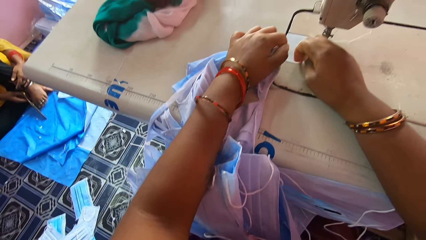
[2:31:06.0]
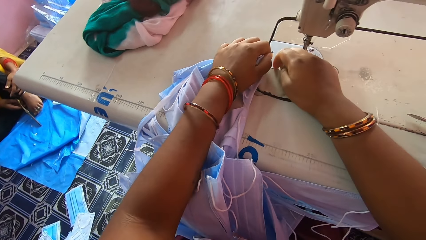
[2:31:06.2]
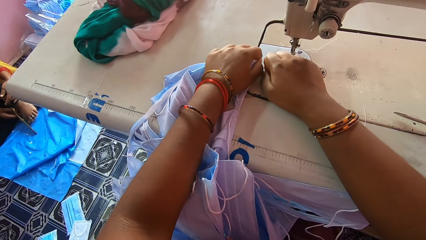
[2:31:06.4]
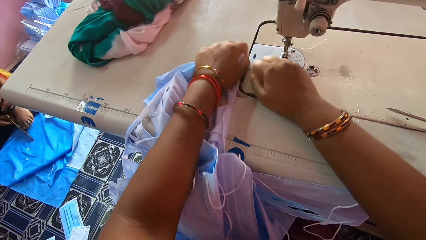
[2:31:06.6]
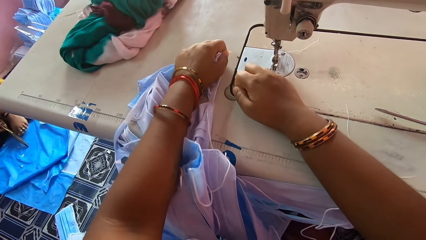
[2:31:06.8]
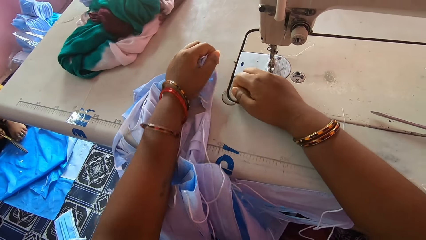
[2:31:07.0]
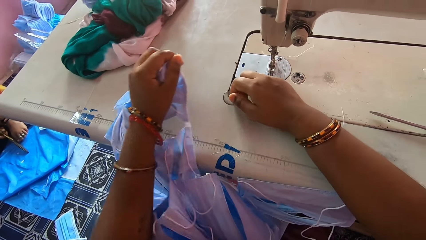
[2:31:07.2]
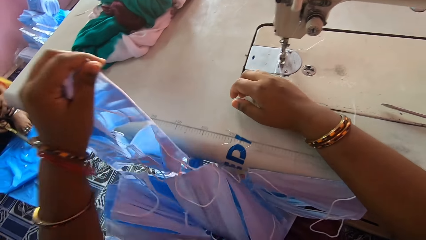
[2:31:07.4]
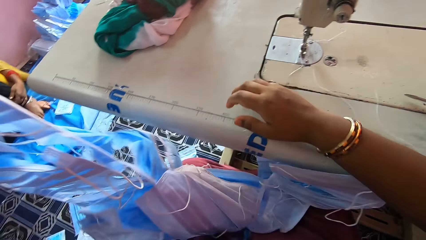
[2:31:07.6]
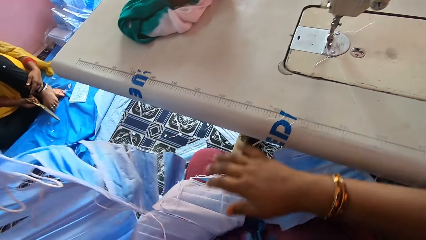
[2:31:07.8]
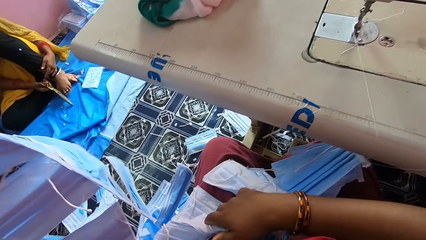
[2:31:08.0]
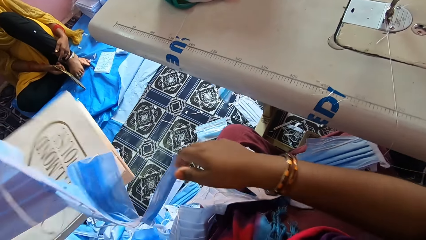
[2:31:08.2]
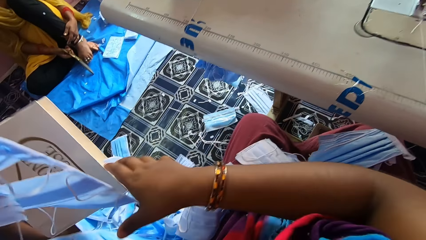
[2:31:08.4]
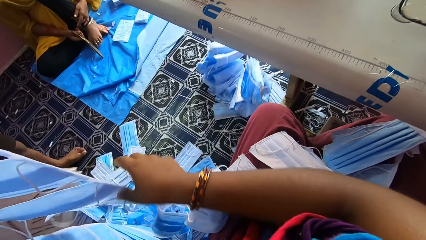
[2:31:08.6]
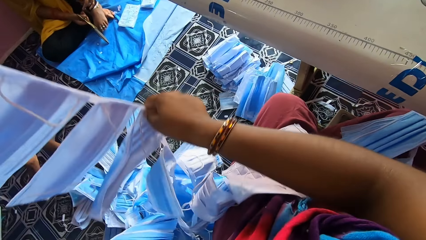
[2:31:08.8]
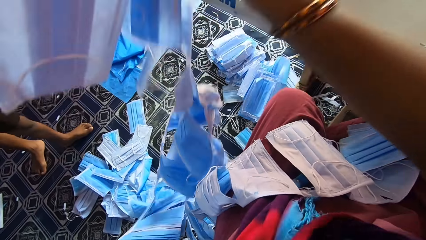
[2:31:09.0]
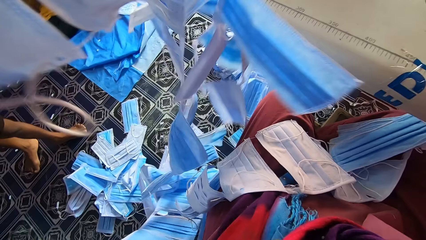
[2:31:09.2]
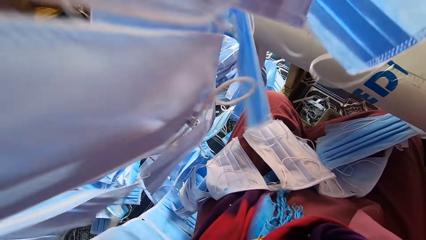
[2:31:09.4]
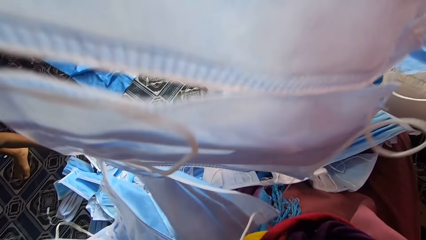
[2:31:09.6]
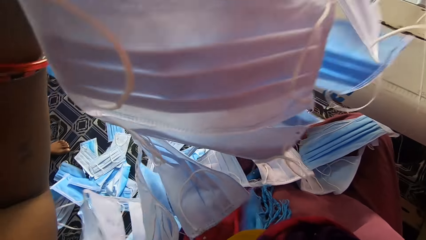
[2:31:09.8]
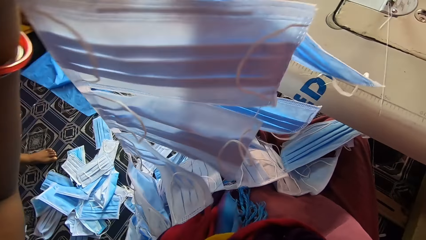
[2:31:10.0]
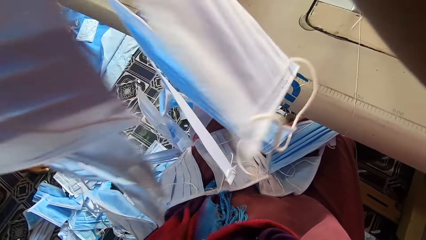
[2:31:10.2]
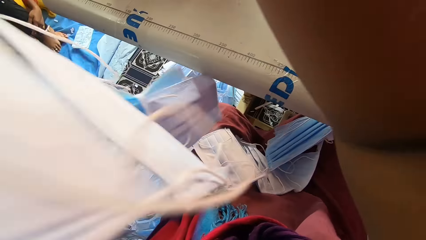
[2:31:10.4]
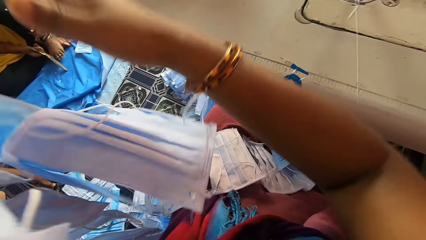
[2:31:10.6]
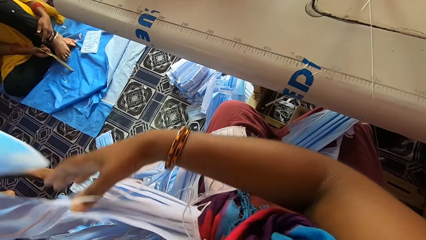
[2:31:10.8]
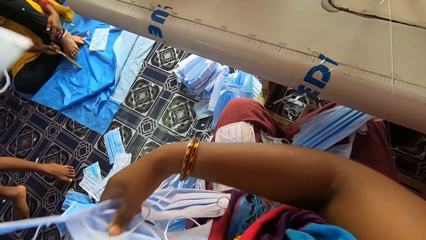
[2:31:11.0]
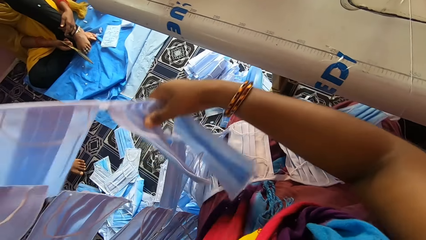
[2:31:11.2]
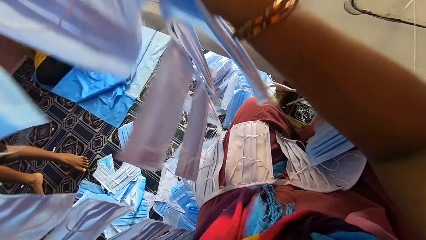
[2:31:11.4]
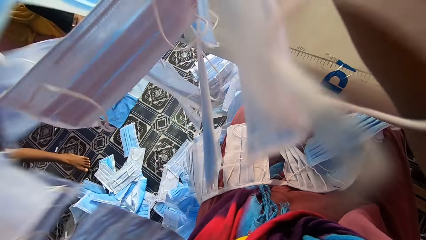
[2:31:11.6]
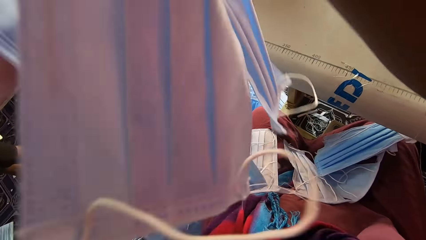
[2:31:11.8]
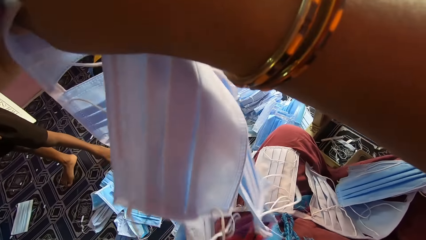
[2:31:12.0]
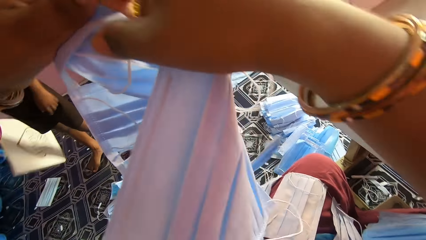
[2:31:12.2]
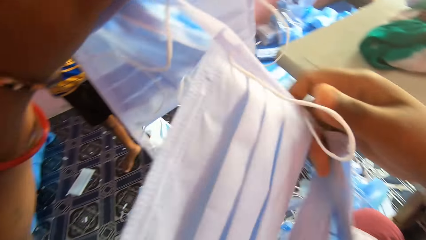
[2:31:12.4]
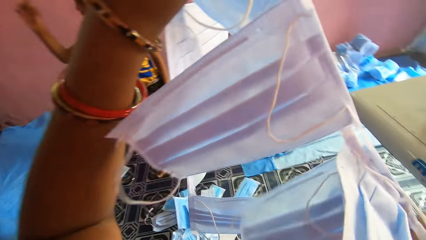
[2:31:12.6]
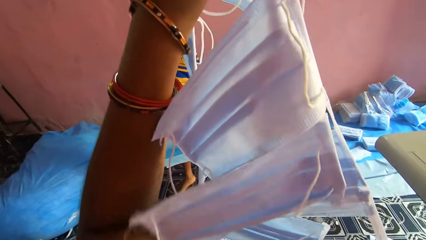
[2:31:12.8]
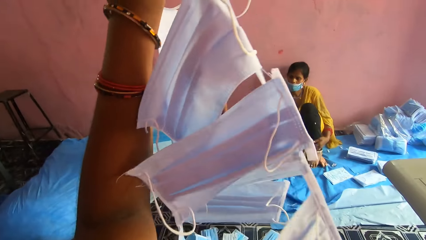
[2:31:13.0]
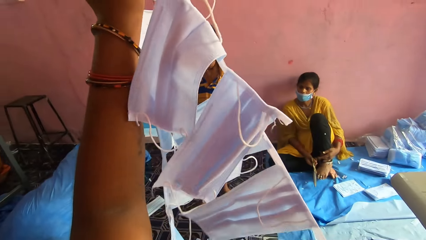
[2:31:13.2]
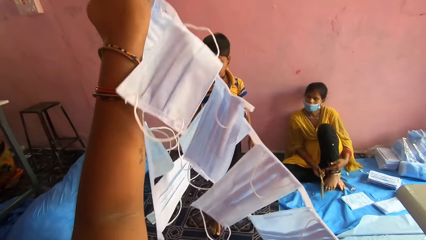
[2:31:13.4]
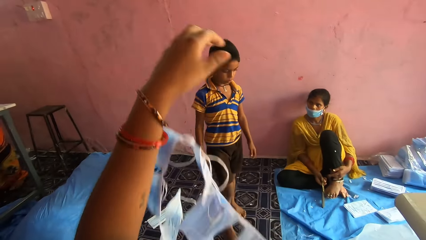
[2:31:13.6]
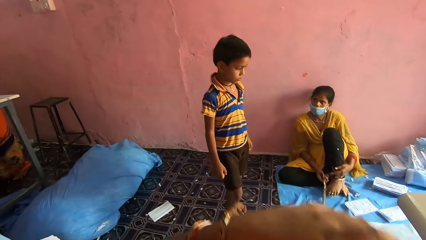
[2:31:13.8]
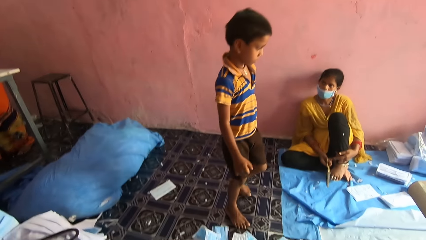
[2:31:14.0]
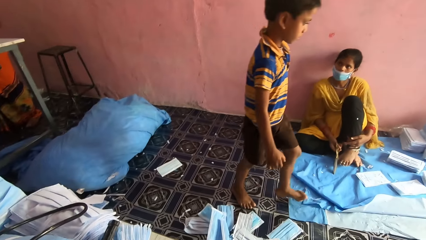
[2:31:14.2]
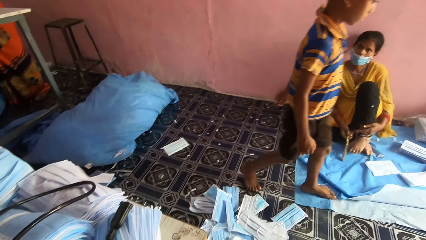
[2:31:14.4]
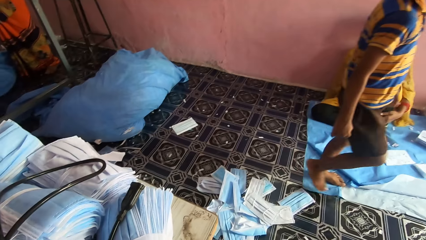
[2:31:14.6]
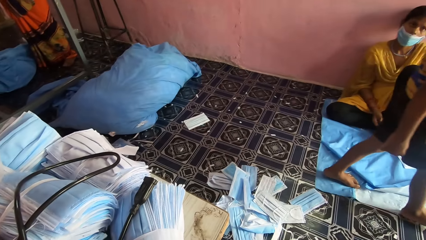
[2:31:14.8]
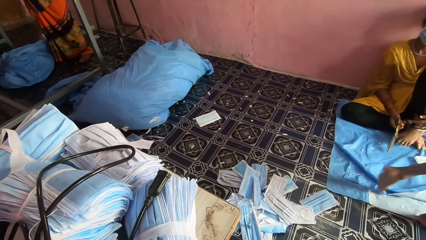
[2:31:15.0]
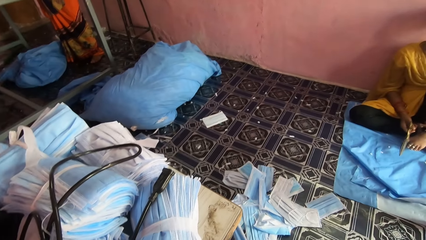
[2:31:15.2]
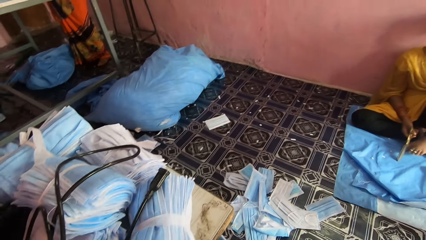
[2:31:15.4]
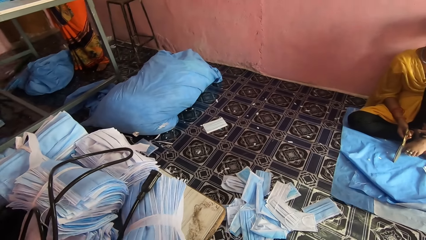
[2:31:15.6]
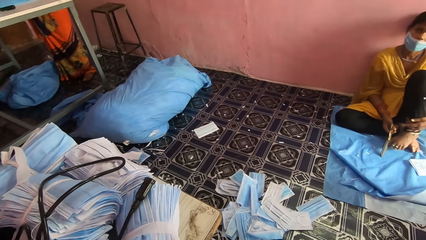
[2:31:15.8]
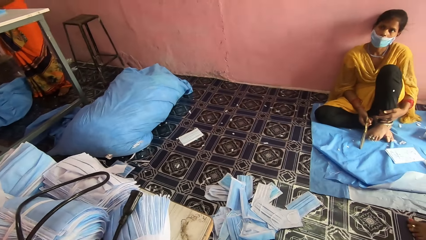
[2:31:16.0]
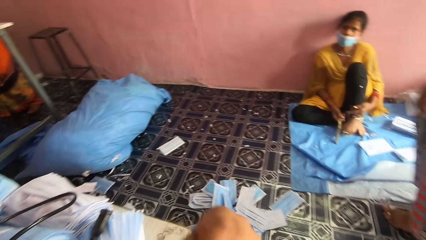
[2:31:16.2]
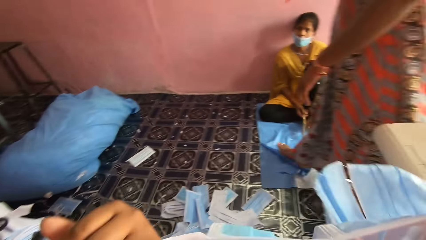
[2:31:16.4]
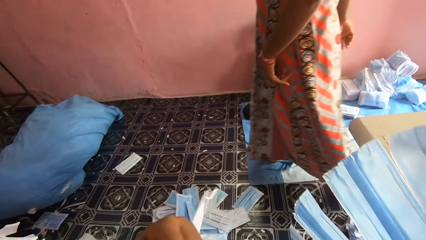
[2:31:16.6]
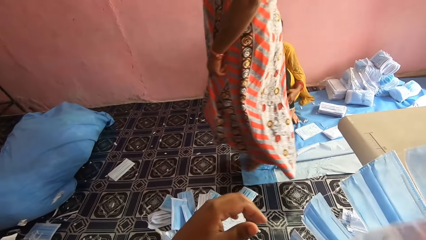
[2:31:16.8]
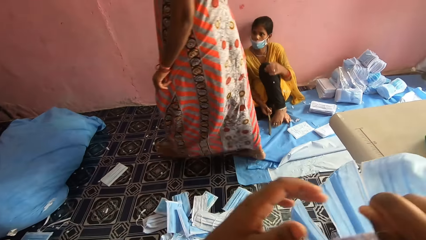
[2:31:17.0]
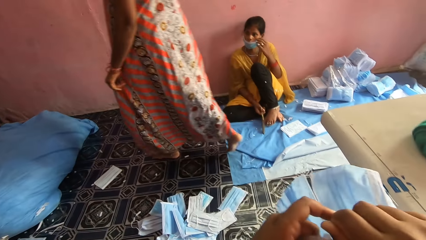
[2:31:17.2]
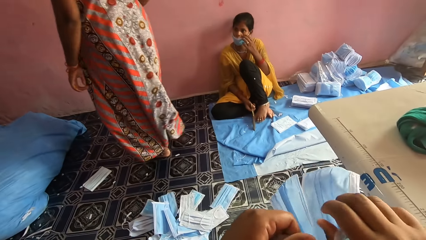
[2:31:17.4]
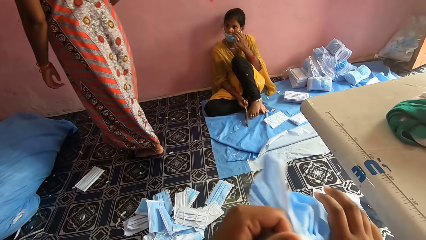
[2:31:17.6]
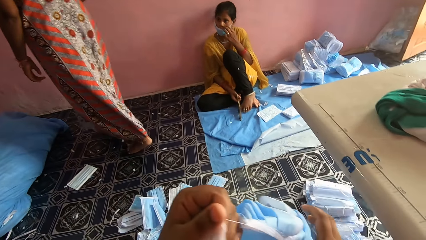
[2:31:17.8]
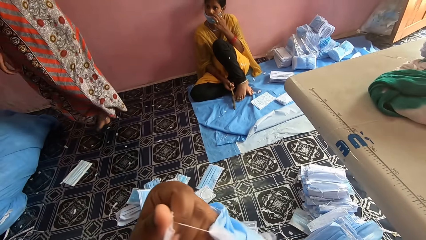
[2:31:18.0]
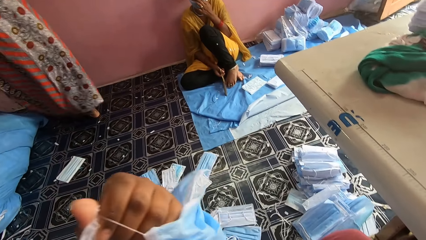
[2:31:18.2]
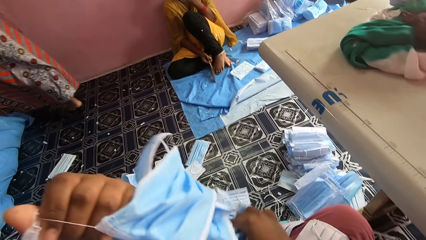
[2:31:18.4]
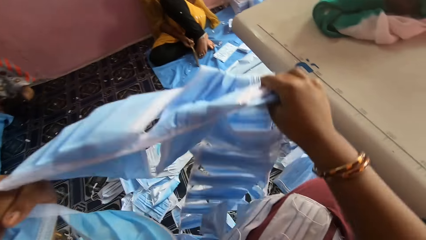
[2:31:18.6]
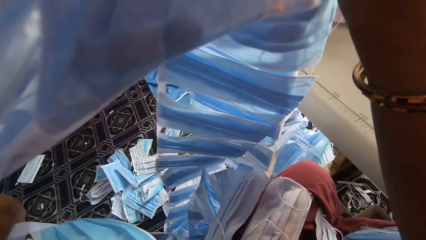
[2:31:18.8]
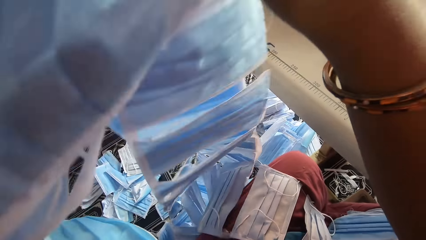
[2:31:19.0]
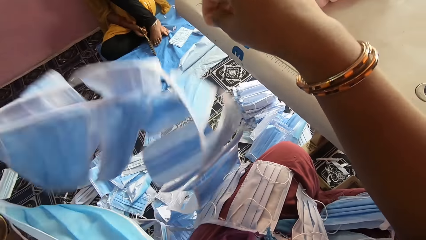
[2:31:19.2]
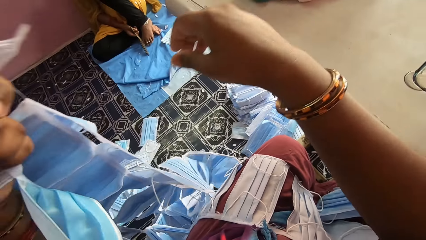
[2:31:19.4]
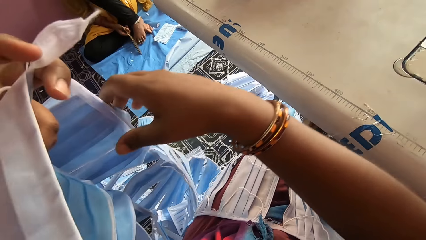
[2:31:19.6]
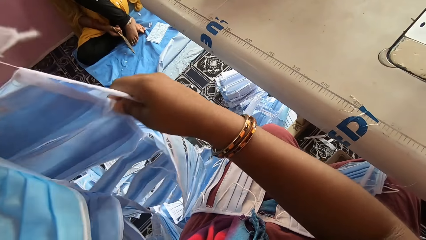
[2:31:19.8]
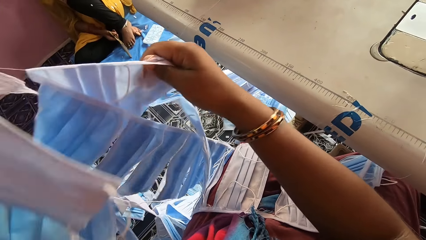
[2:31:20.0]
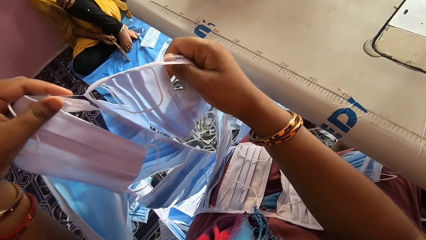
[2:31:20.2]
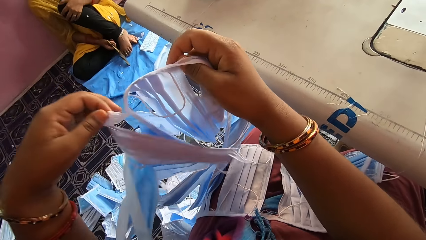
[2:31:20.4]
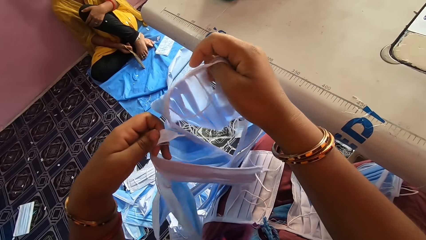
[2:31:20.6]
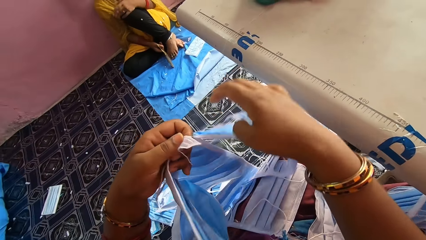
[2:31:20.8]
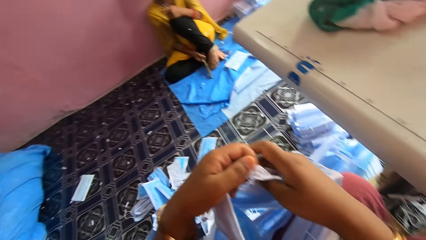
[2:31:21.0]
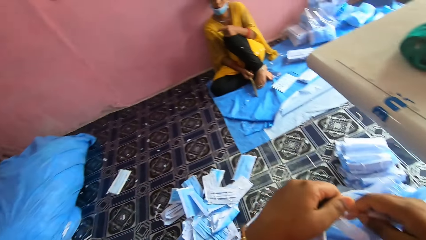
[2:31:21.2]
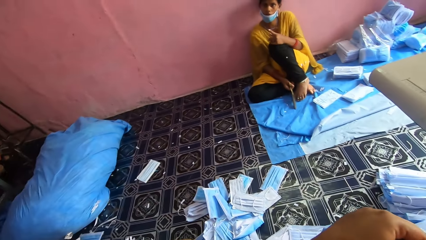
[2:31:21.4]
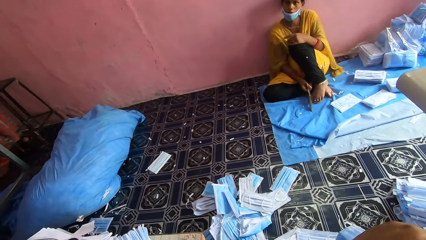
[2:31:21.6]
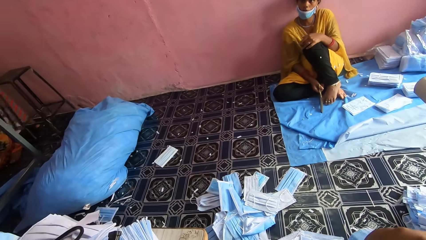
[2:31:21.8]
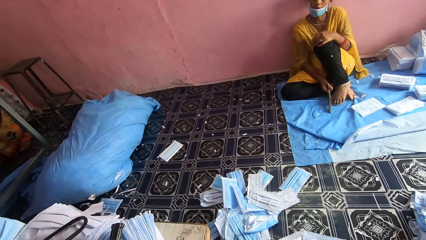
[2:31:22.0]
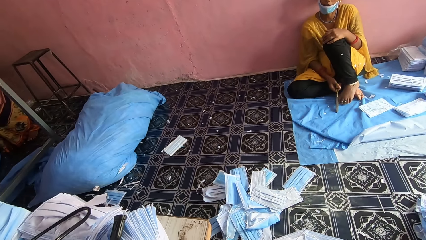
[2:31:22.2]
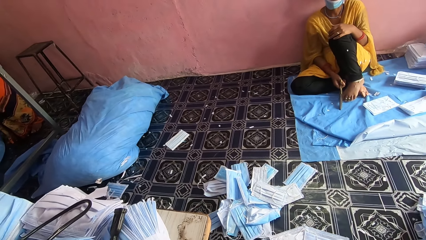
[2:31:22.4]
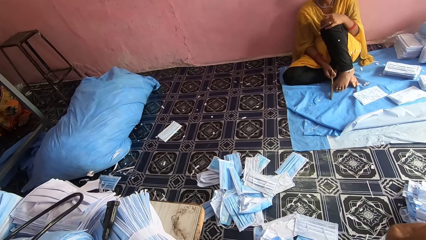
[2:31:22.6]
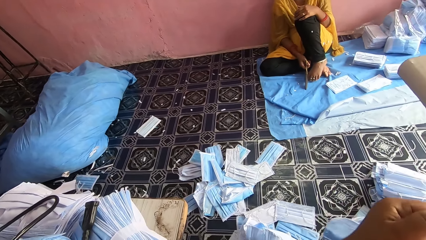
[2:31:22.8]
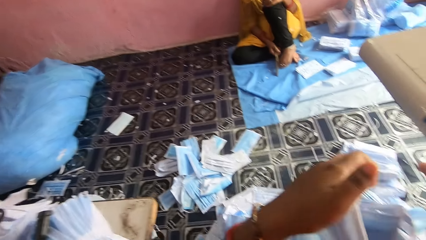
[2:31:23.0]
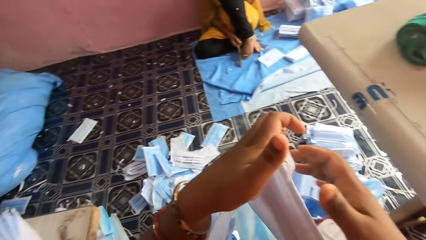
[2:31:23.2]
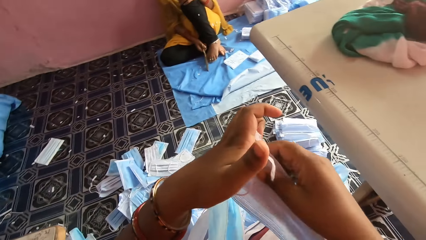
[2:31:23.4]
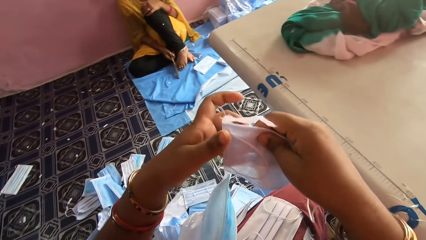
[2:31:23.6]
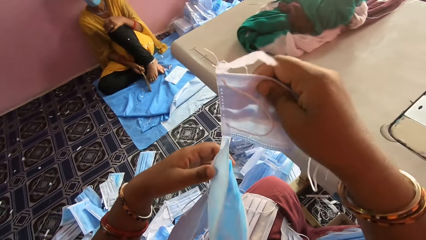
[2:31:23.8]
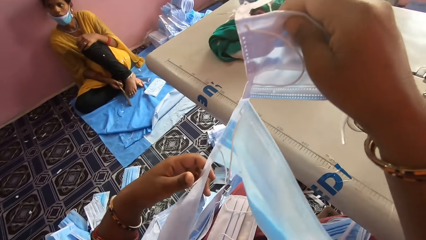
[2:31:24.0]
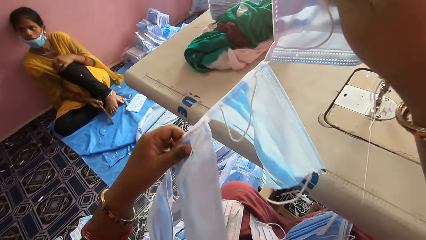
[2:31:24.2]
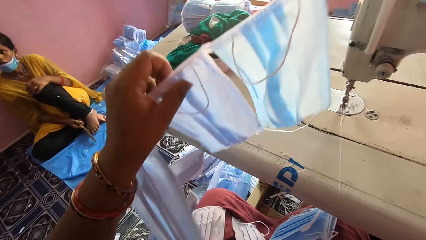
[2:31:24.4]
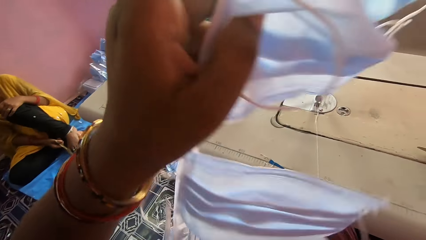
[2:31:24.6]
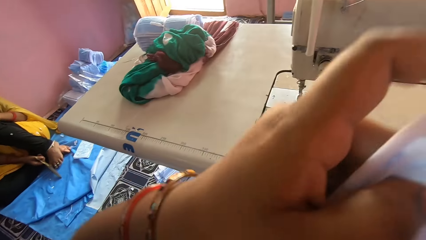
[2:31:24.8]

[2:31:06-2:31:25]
The camera wearer adjusts the nose masks with her hands. She picks up face masks. She drops the face masks. She interacts with a woman. She picks up the face masks. She looks around.
